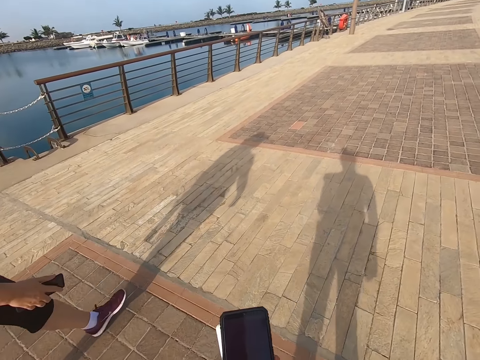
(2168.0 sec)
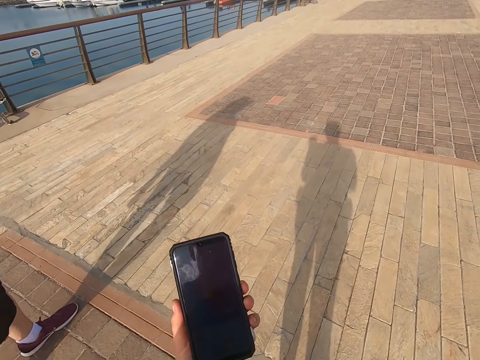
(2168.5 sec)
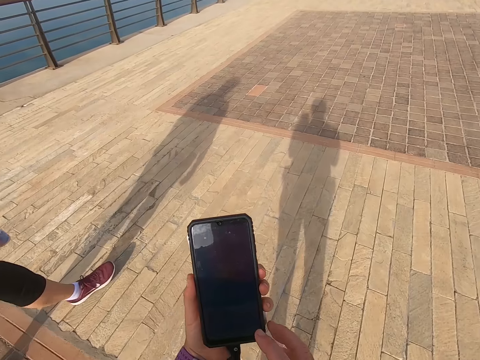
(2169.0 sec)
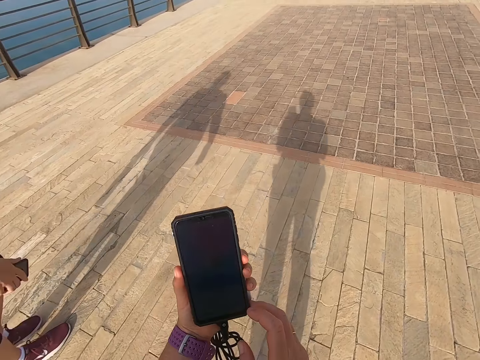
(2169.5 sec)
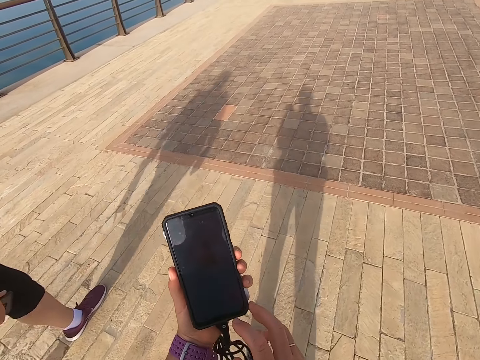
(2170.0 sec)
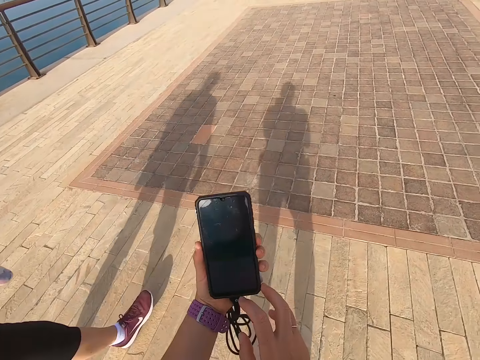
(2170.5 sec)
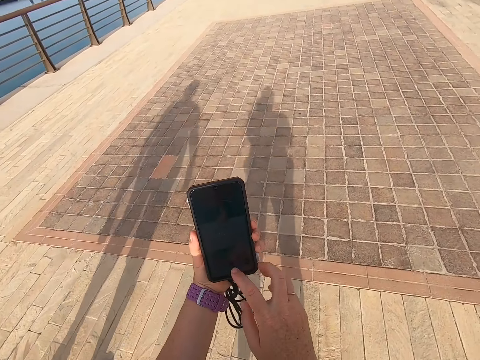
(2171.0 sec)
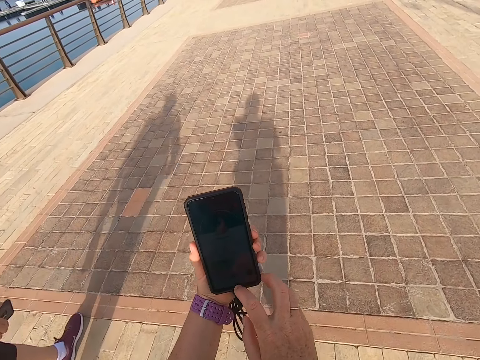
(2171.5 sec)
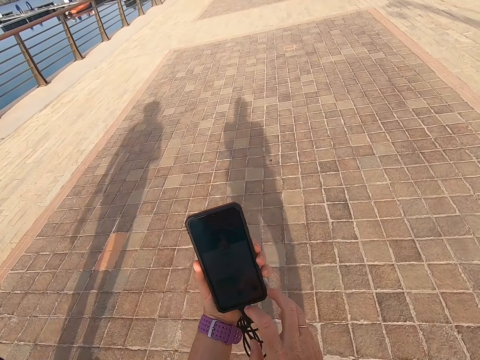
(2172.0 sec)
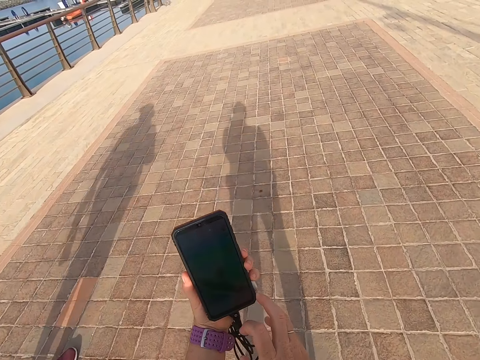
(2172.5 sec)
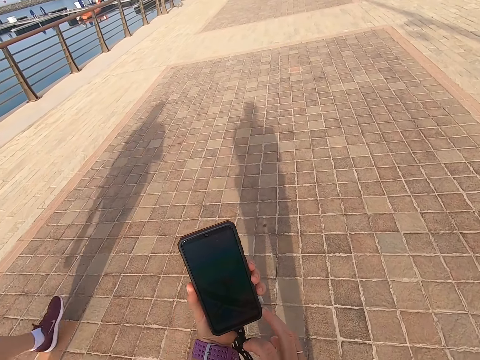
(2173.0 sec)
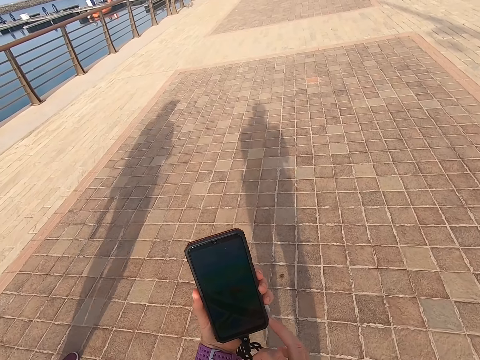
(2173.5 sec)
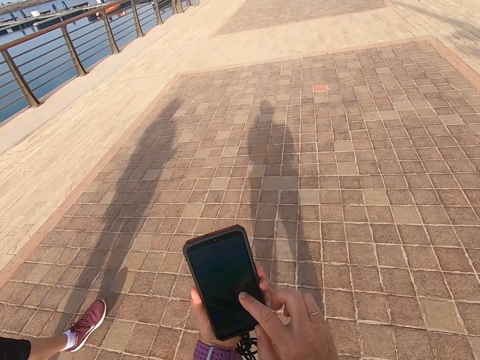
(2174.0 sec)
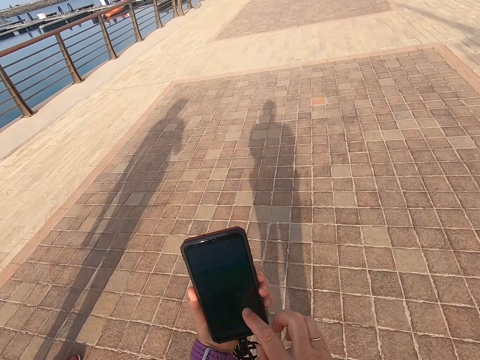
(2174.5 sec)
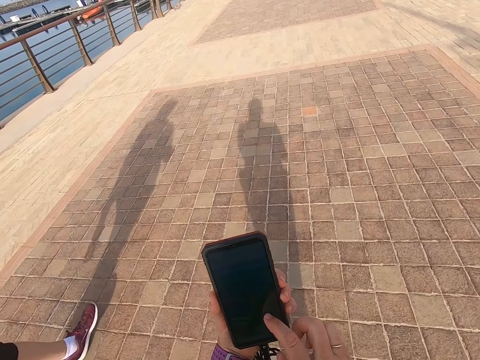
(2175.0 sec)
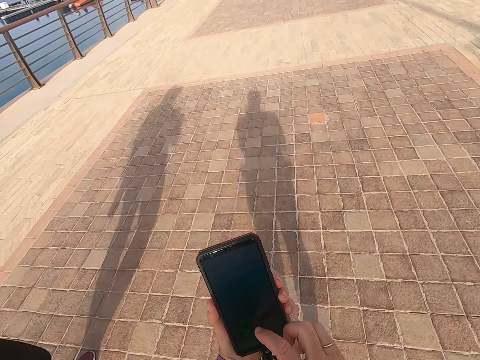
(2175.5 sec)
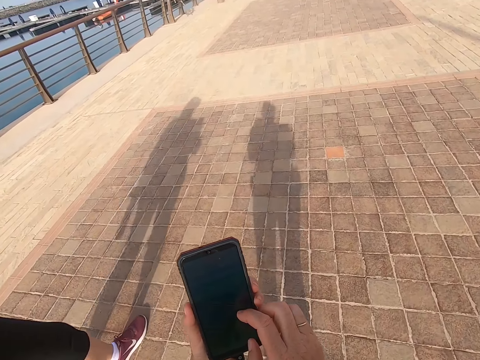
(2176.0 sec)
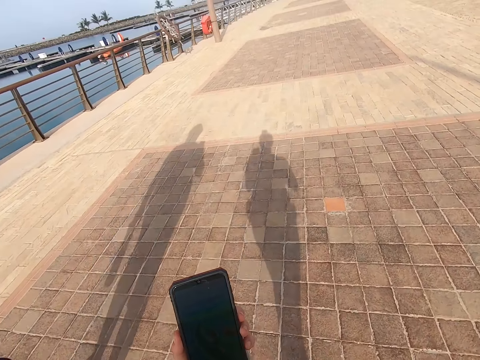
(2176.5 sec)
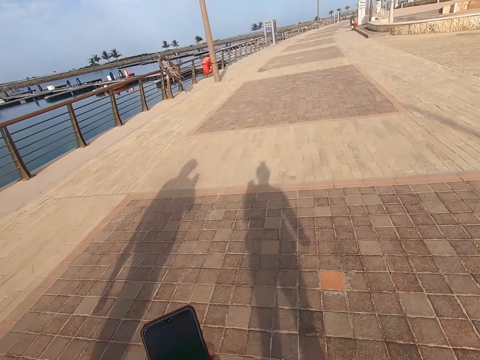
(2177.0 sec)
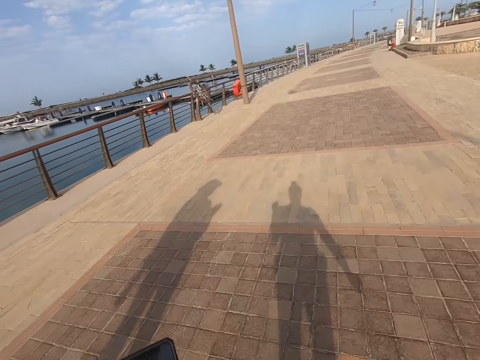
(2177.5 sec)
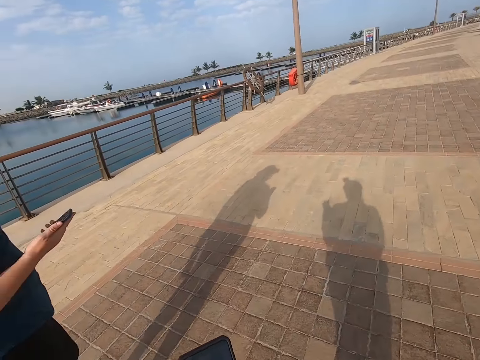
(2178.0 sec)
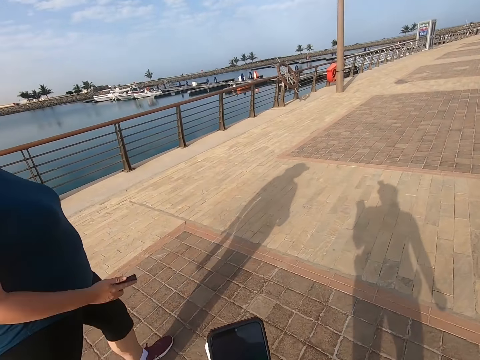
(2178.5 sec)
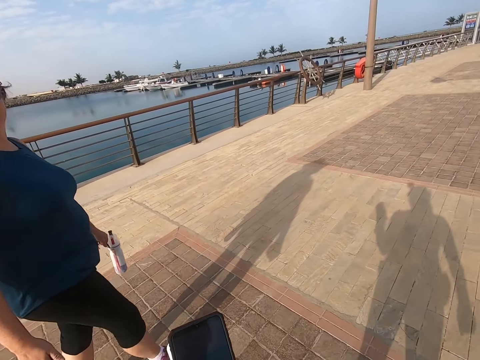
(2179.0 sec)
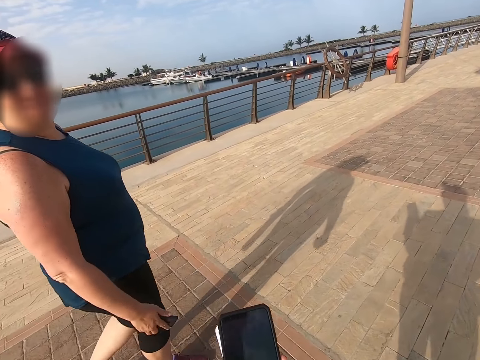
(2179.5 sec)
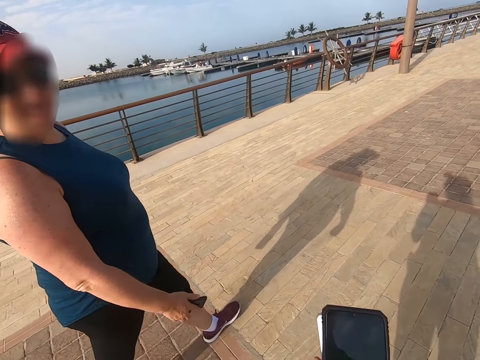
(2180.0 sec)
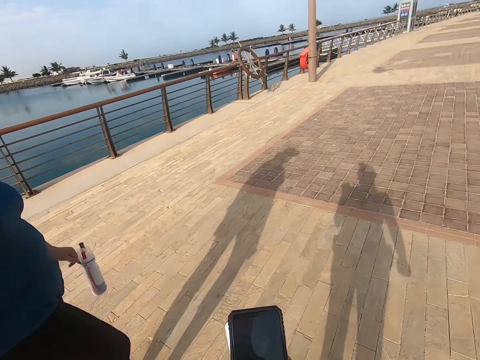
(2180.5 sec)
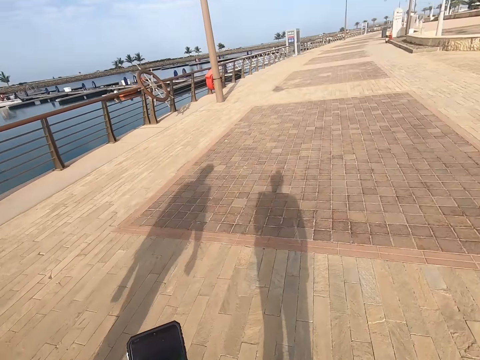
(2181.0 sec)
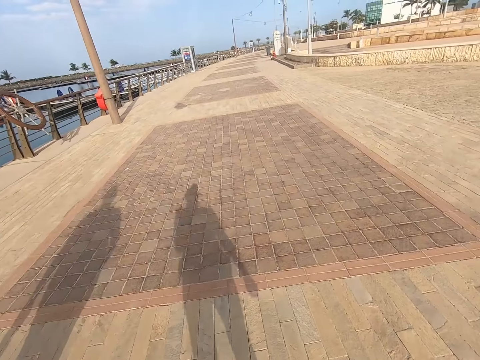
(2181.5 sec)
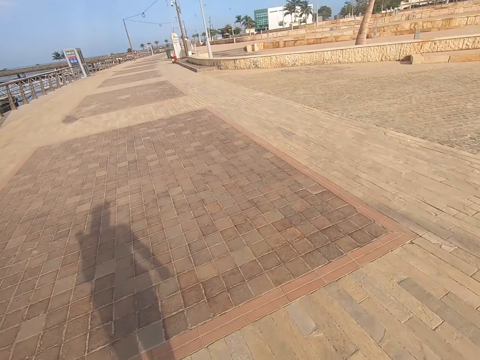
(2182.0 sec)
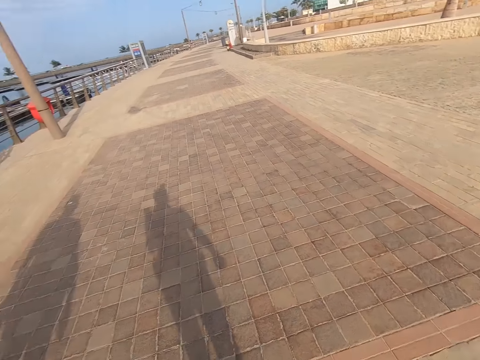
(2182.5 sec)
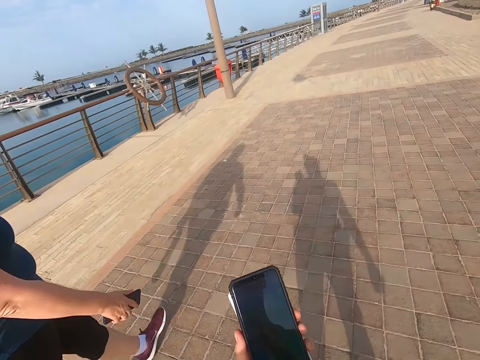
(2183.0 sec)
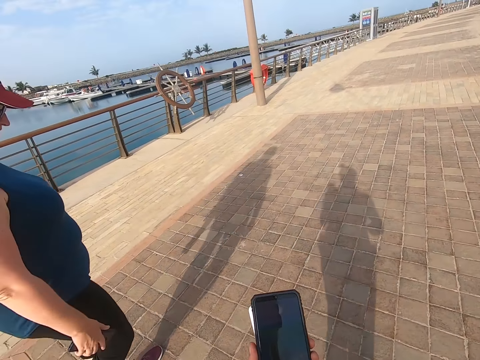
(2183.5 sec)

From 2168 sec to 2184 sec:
A man walks on the road. The camera wearer scrolls the phone. They look on the phone. They scroll the phone. They walk on the road. Another man walks on the road. The other man talks to the camera wearer. The camera wearer walks on the road. They talk to the other man.

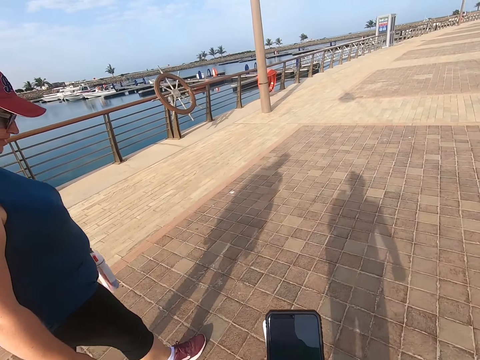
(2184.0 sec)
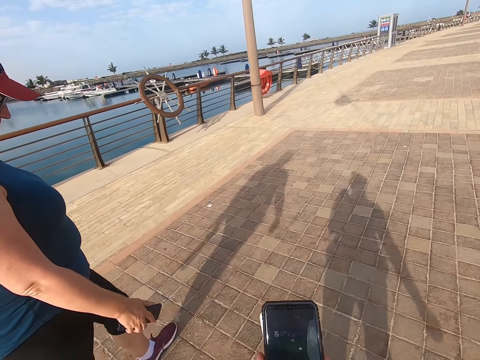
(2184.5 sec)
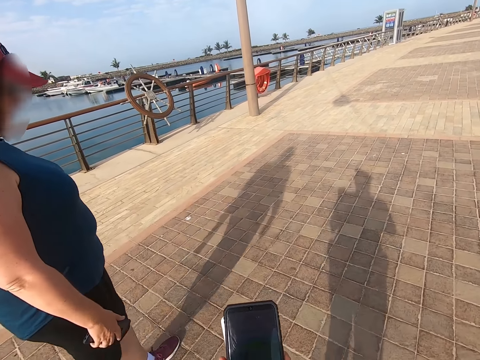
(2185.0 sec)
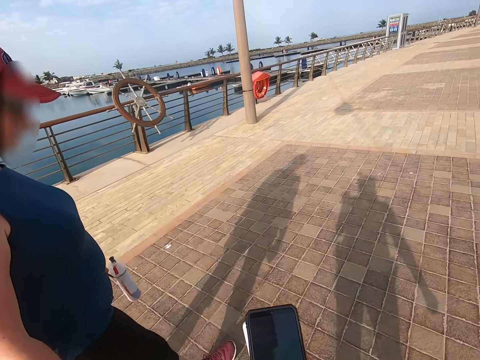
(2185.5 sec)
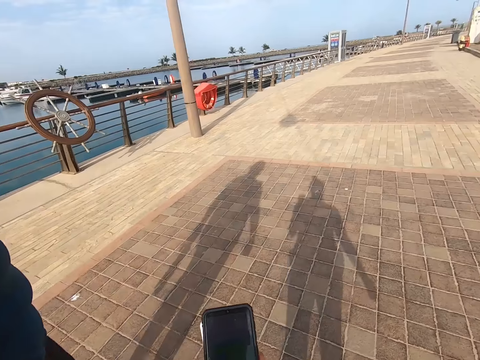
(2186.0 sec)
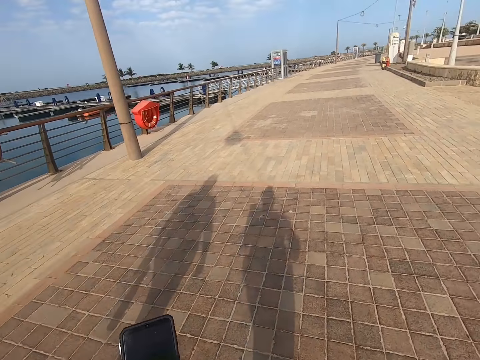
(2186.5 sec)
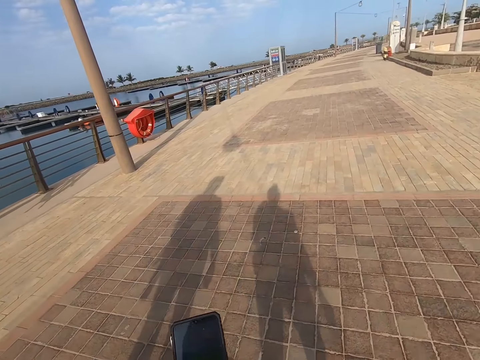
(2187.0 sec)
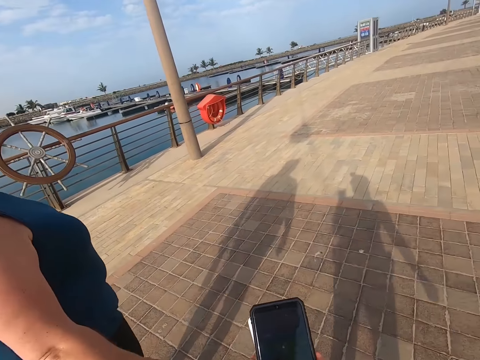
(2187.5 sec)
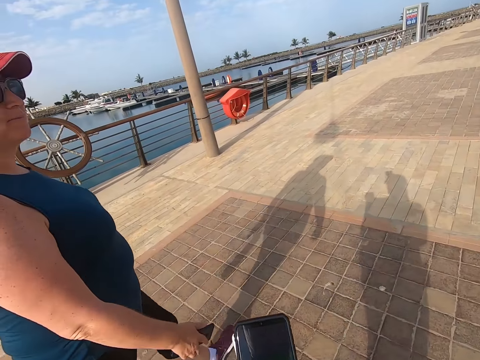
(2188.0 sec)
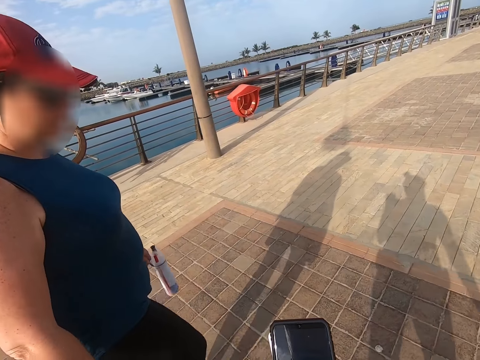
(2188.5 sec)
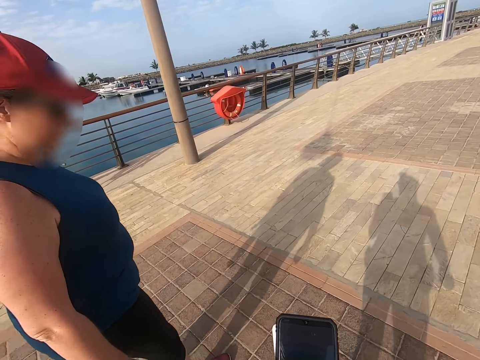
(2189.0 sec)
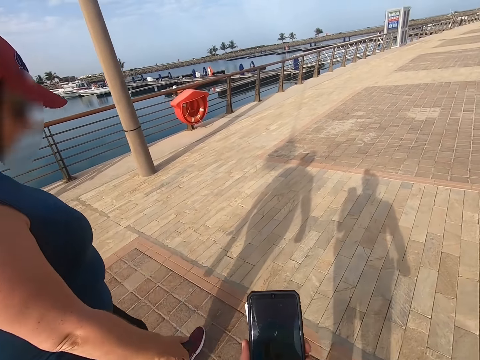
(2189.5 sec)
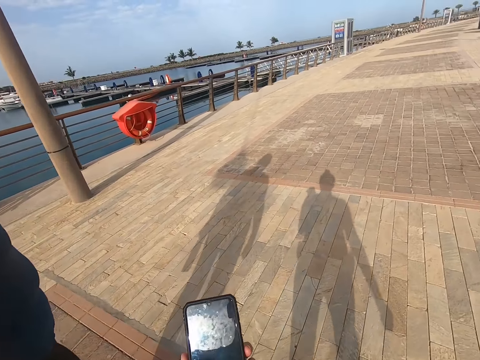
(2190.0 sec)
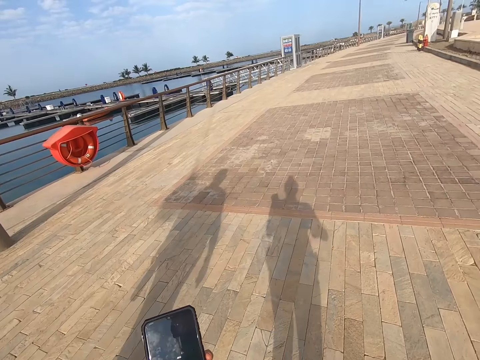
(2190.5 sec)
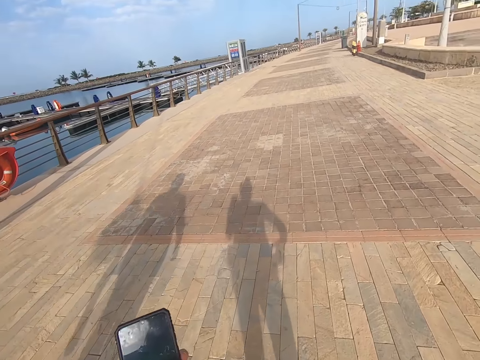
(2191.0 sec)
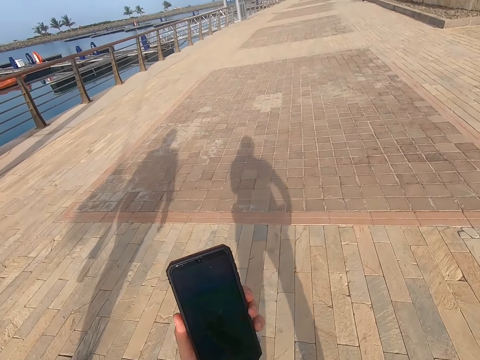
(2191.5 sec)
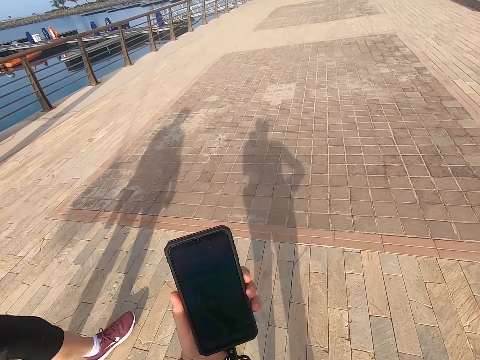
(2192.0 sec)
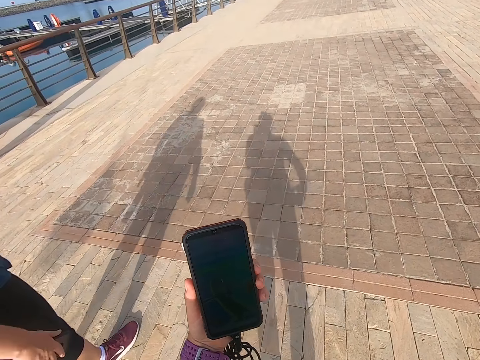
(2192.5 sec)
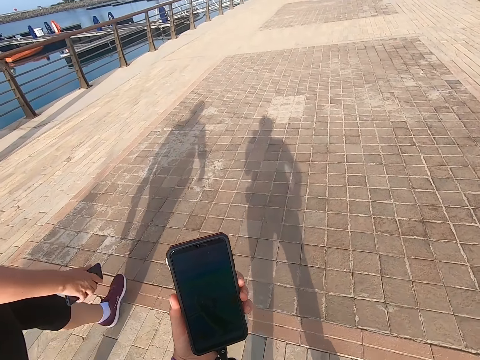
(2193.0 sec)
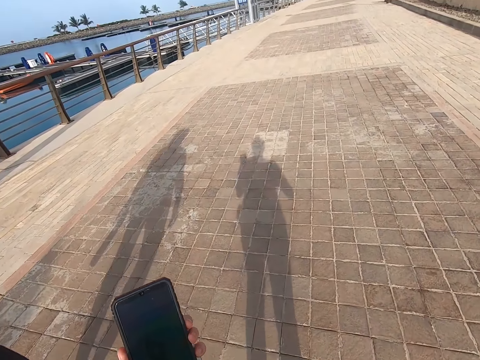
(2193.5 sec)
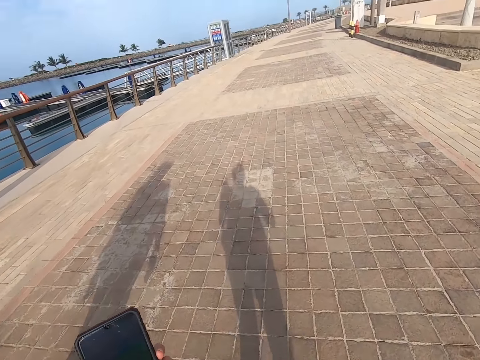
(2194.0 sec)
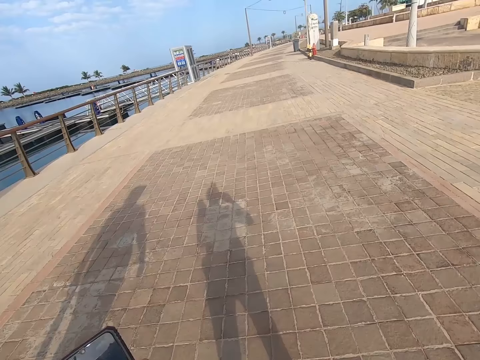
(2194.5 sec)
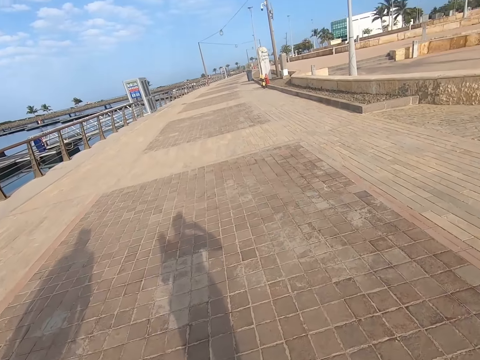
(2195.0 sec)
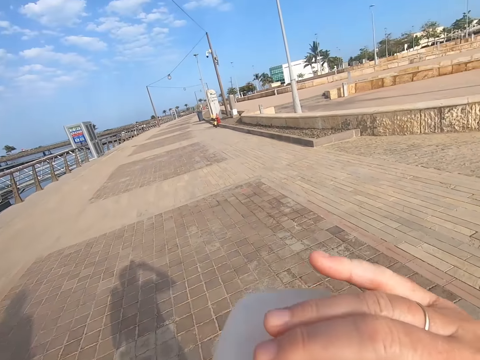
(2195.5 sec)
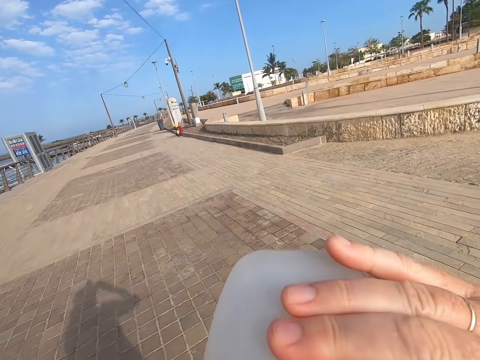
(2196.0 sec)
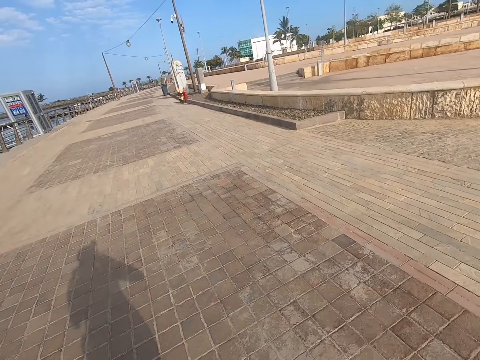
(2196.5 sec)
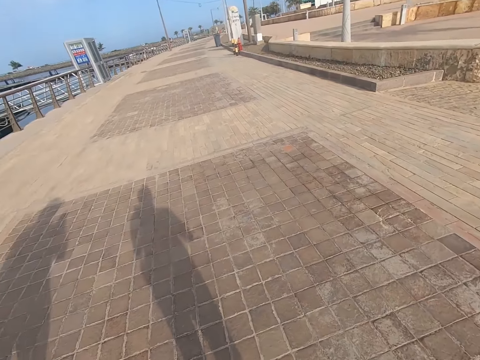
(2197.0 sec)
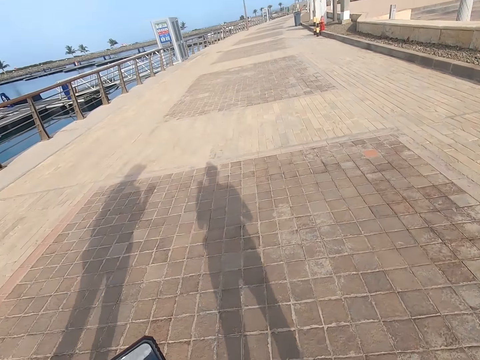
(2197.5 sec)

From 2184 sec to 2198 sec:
The camera wearer scrolls the phone. They scroll the phone again. A man walks on the road. The camera wearer scrolls the phone. They walk with the man on the road. They look at the phone. They walk with the man. They drink water.
